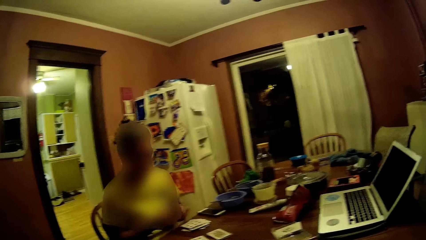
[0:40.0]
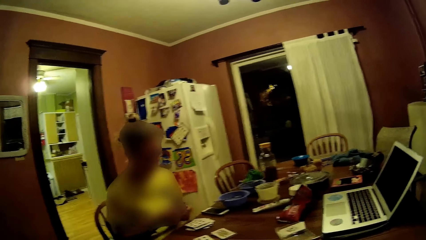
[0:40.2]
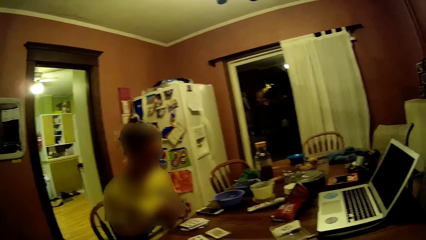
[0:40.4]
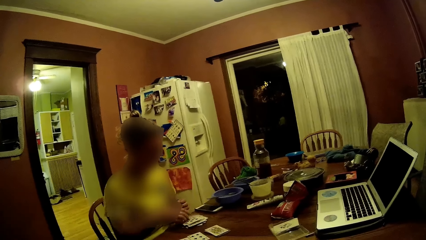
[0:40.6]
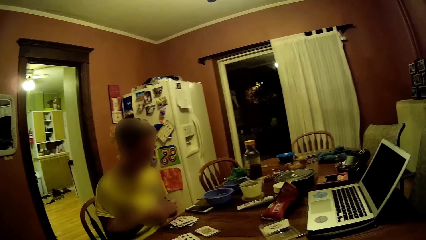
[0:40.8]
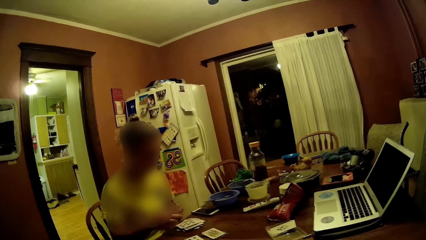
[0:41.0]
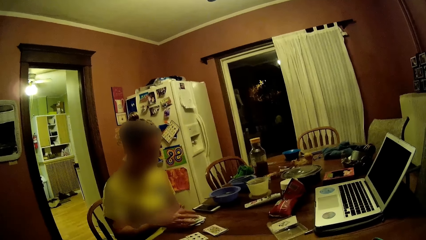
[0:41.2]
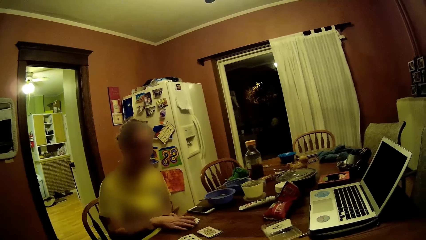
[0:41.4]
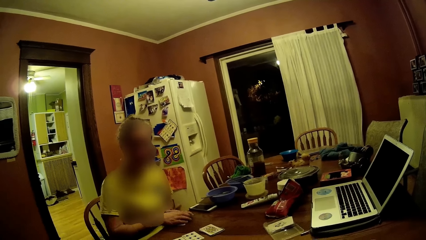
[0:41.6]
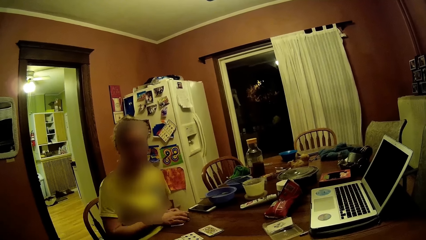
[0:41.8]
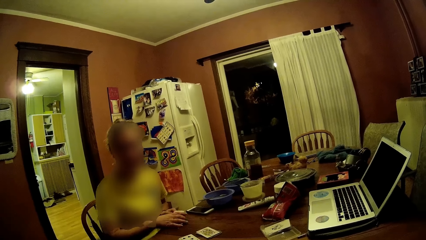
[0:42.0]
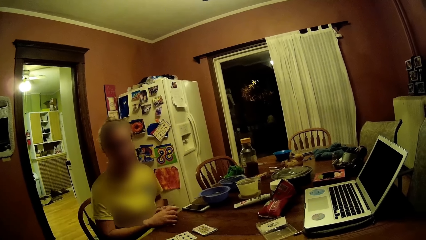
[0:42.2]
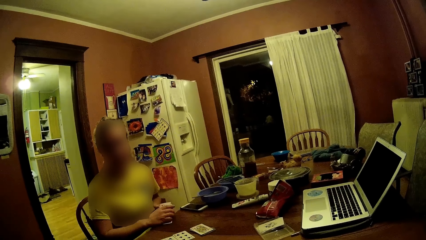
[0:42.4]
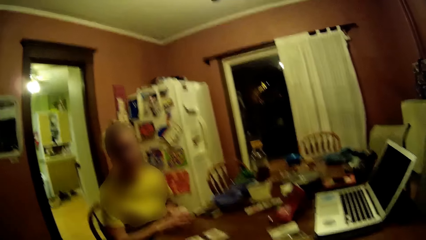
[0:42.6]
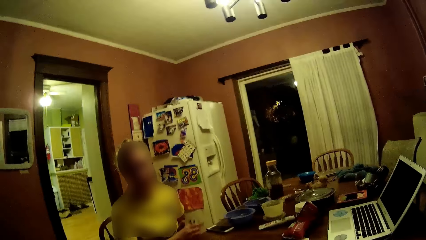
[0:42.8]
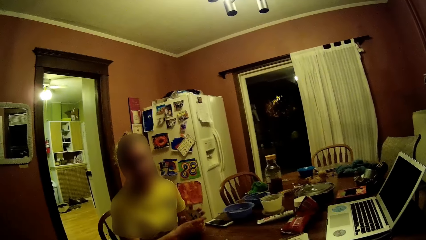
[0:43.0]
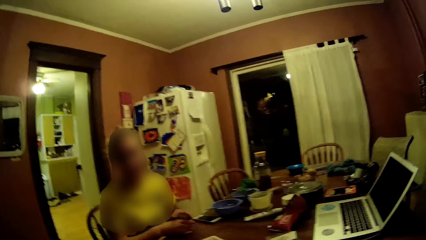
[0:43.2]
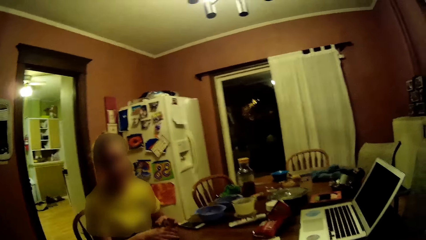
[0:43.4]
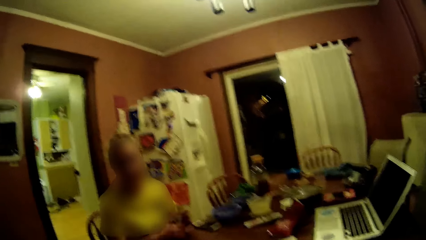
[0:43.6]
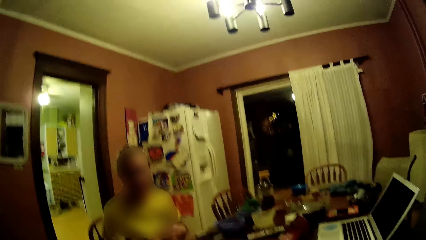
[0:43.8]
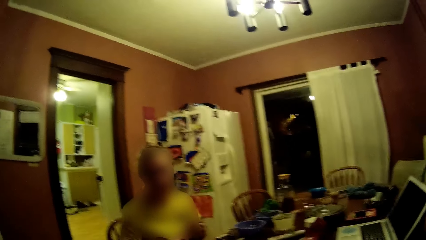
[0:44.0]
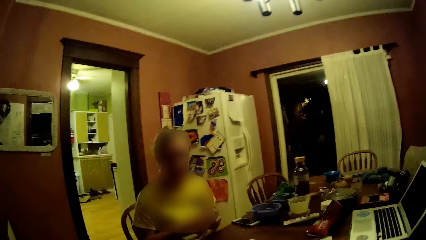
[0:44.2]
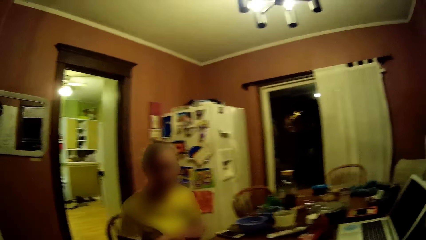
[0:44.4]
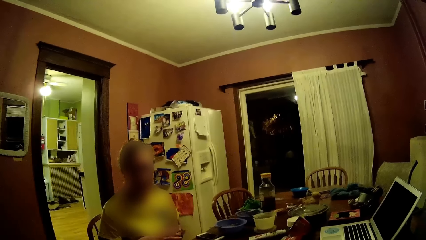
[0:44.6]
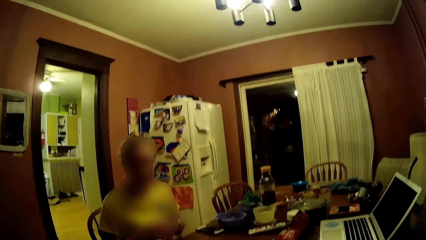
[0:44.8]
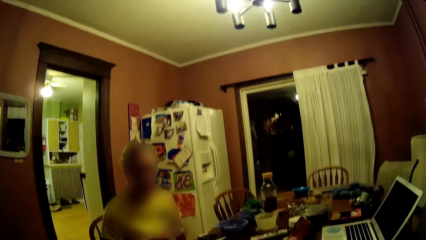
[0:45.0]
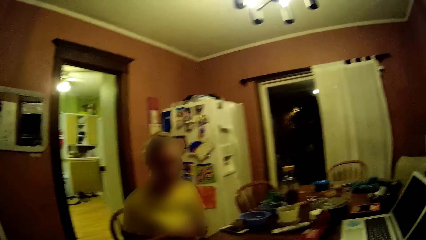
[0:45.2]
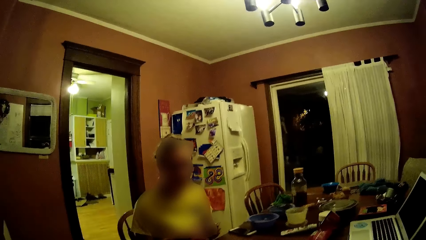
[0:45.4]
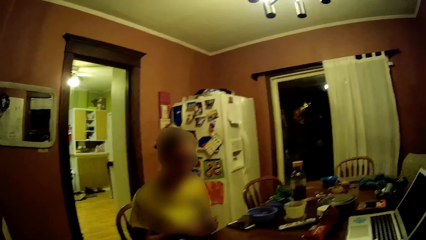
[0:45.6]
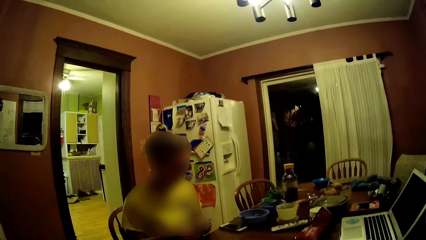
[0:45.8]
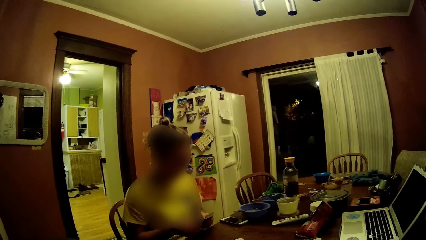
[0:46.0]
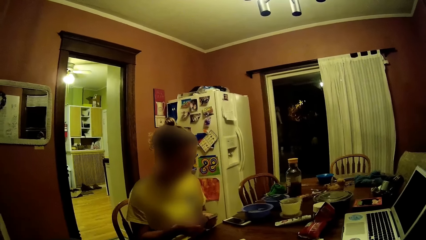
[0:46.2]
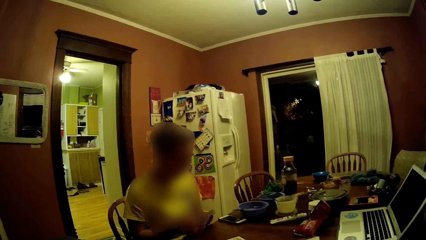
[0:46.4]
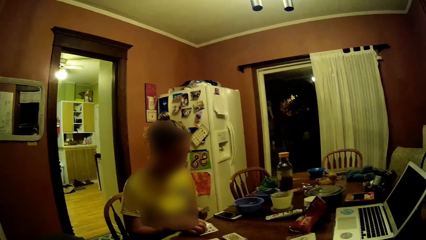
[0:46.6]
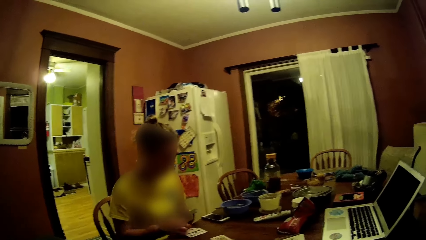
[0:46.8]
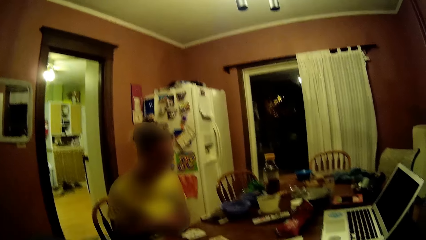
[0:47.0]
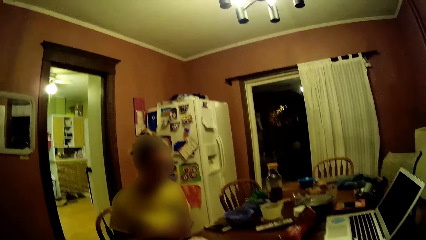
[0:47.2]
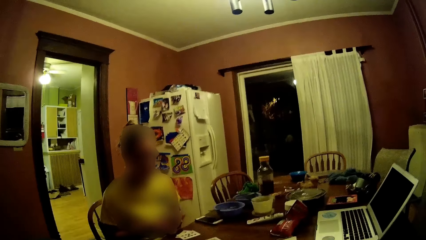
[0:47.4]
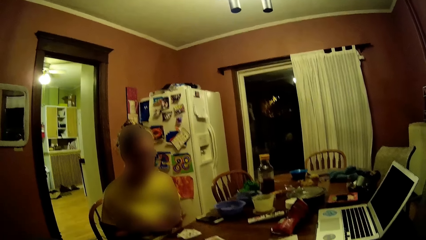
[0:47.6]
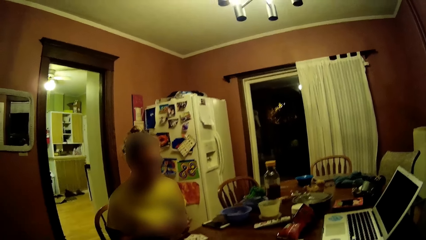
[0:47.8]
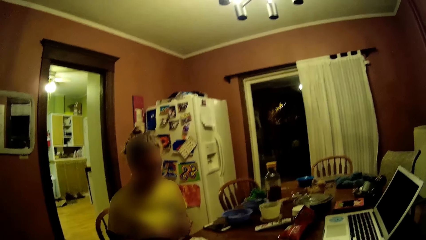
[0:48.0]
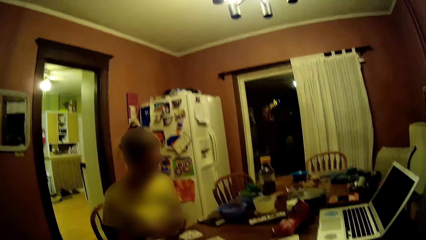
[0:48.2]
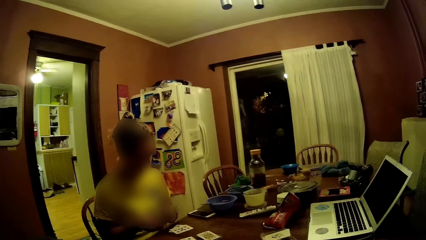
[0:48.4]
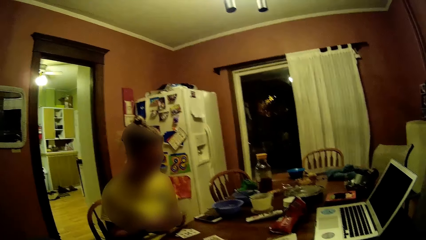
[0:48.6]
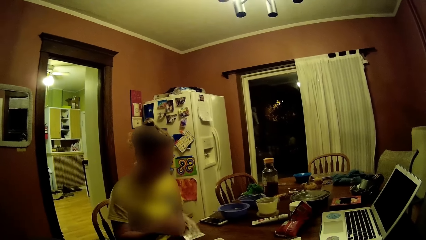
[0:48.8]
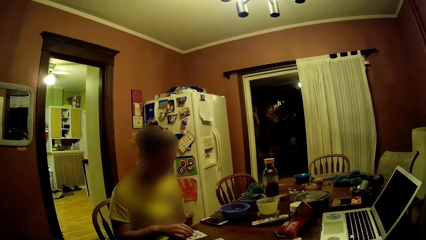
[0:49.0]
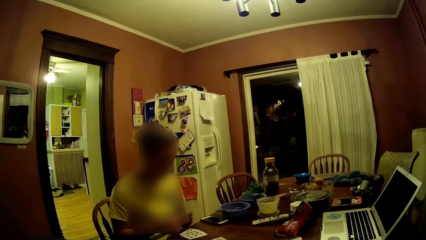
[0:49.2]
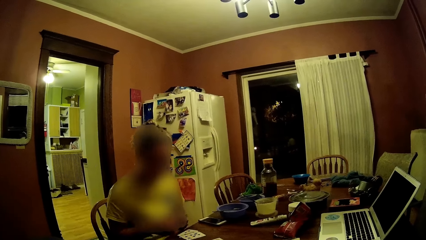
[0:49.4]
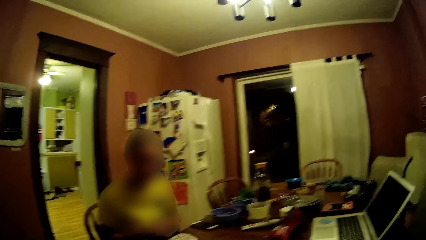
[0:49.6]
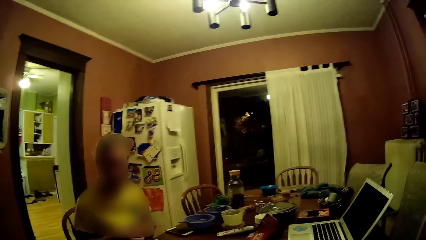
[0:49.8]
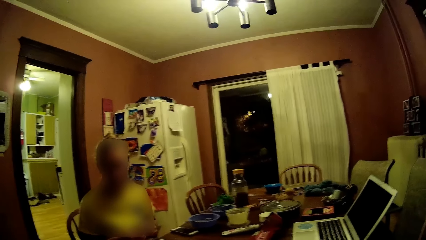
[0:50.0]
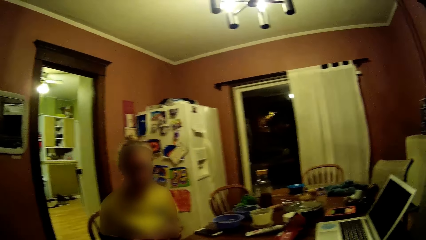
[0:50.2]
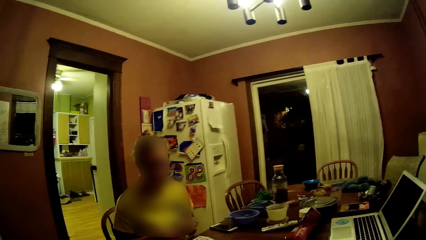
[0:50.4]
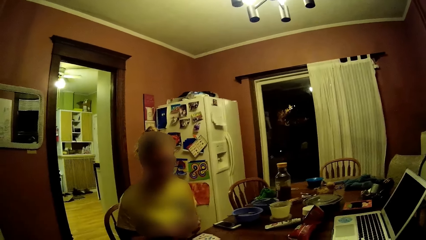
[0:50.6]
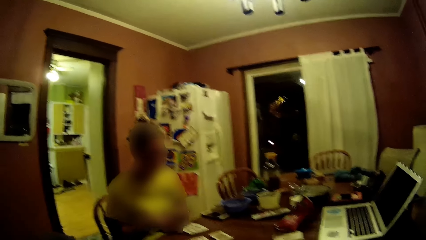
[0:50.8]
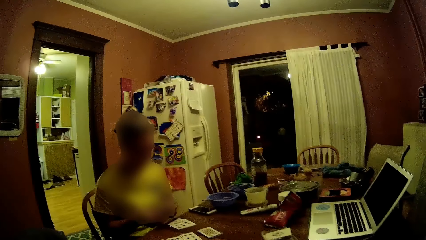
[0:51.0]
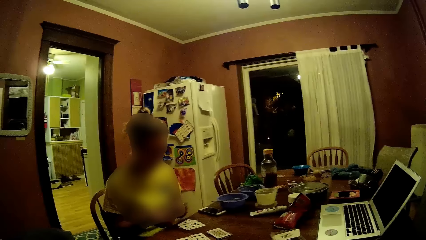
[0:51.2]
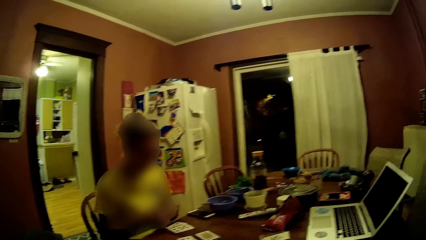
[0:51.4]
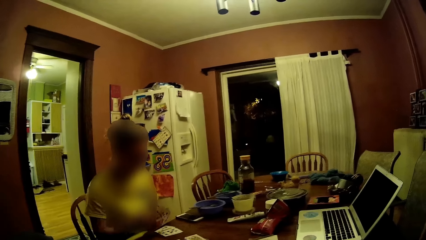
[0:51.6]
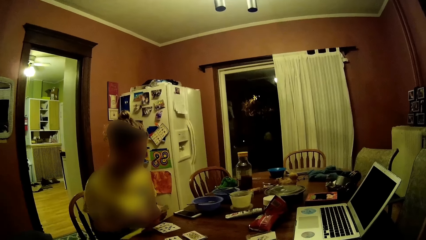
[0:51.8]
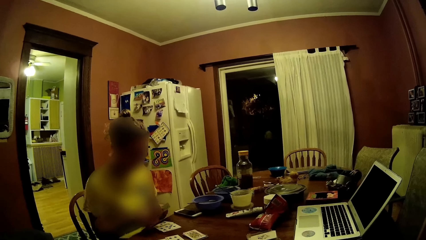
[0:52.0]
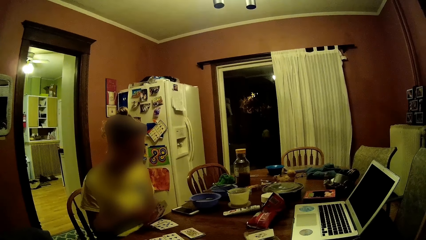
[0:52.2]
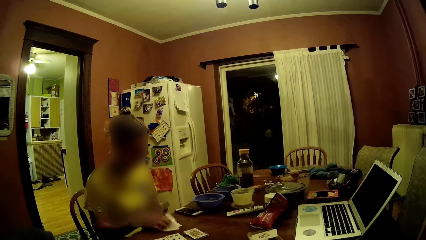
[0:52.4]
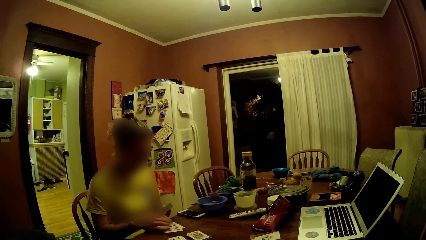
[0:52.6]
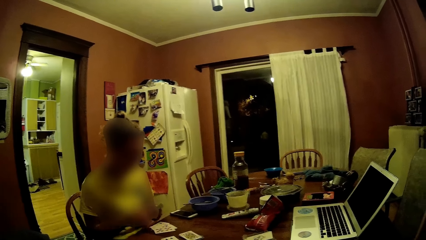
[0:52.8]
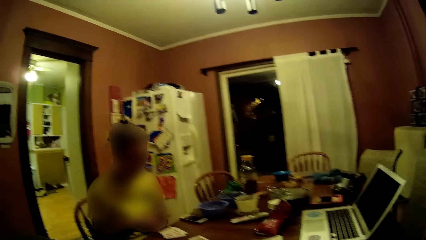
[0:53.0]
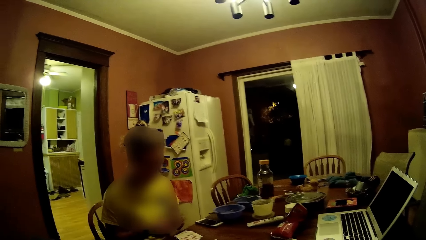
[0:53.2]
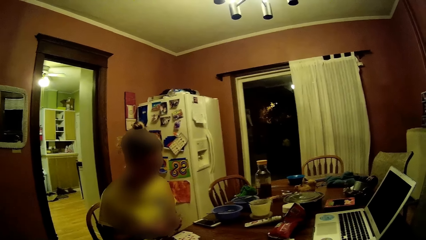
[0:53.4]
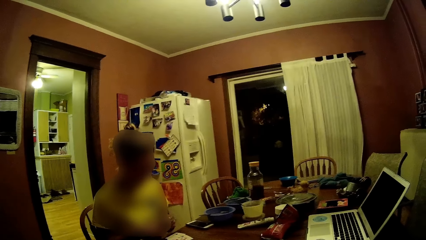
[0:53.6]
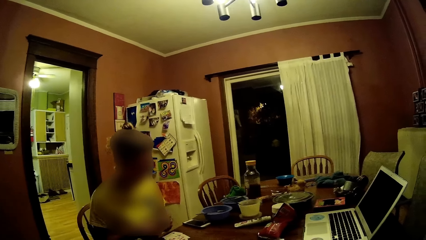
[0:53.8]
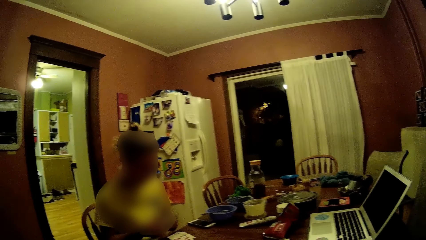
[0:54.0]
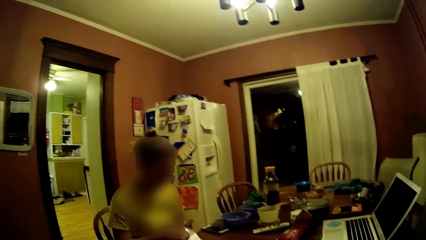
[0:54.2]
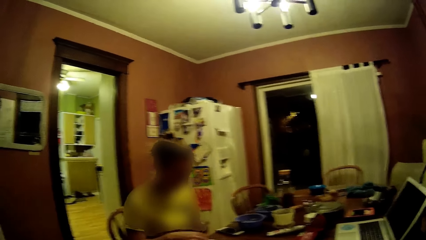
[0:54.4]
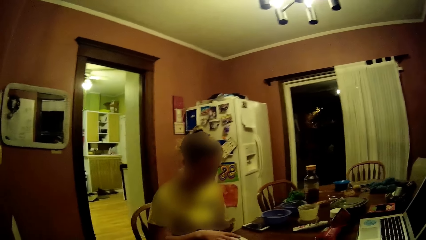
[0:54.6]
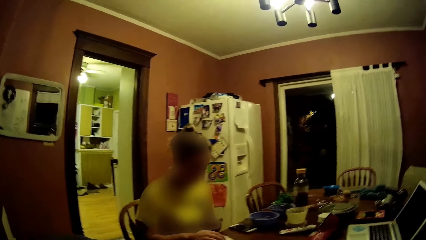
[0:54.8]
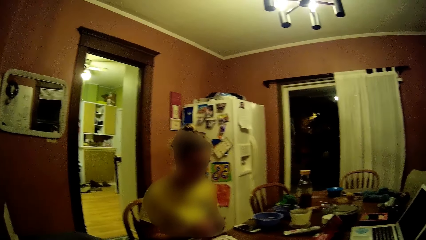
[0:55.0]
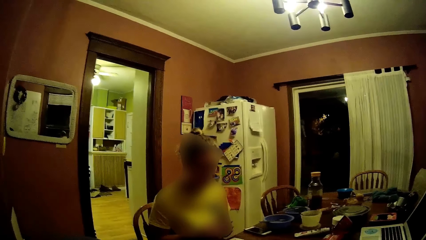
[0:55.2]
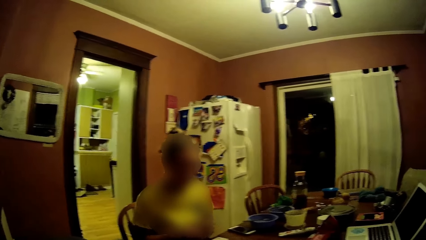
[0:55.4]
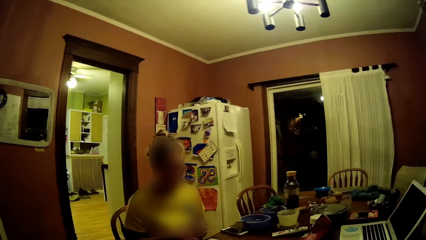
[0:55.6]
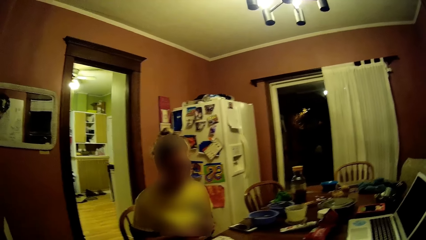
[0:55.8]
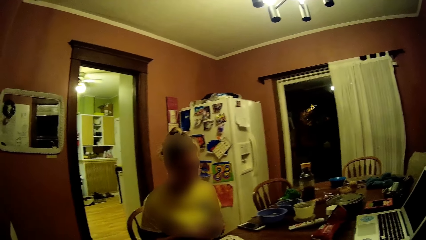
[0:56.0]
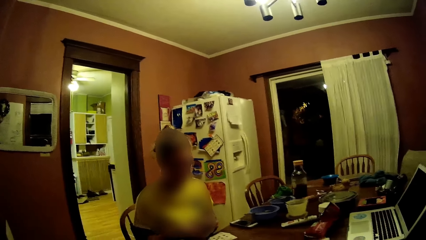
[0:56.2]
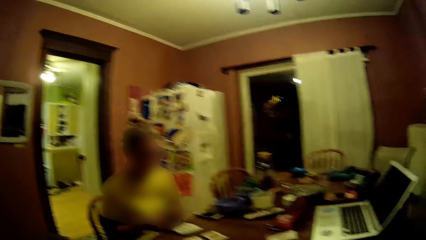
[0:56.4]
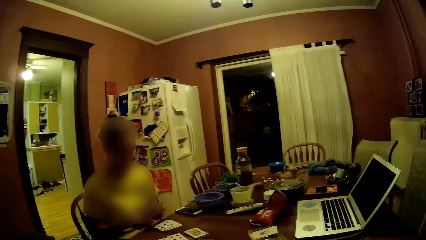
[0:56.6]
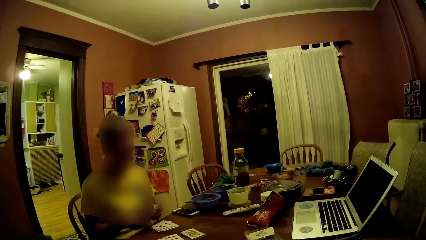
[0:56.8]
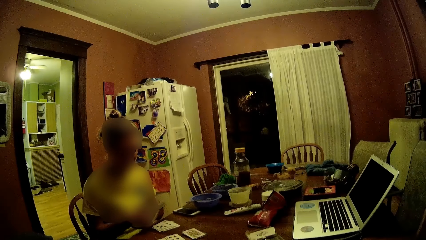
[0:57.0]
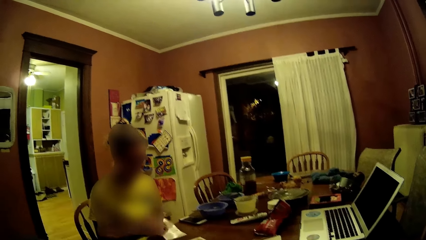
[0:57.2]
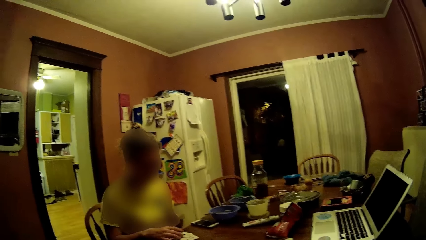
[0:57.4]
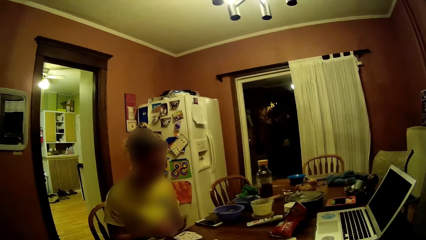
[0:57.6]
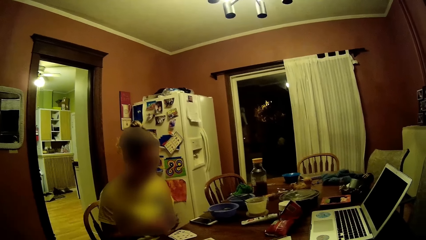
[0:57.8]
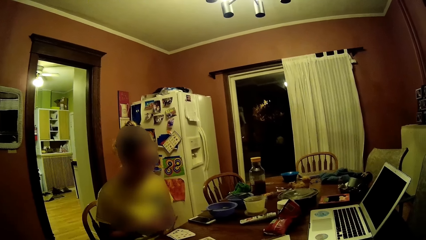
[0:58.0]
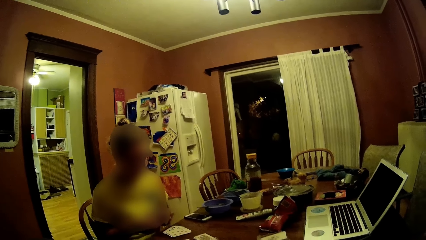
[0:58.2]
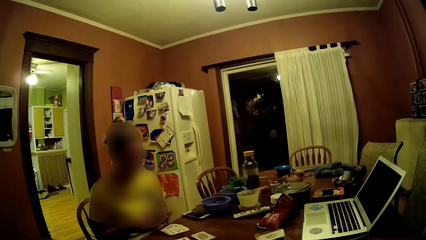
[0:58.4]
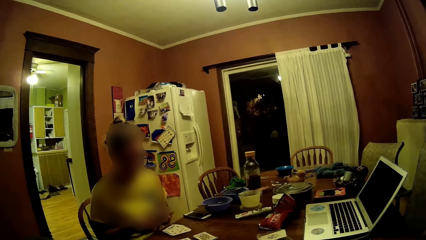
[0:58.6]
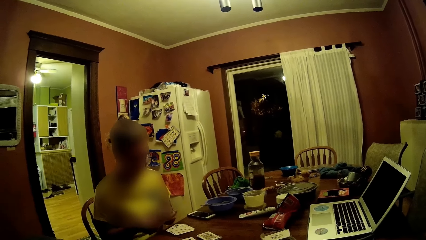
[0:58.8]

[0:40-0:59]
A woman gathers the pack of cards on the dining table with her right hand. The woman hits the cards on the table. The woman holds the pack of cards with both hands. The woman places cards from her left hand on the dining table with her right hand.
